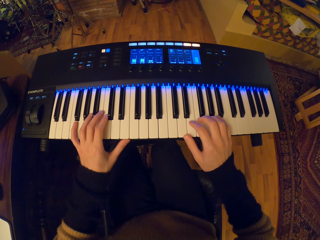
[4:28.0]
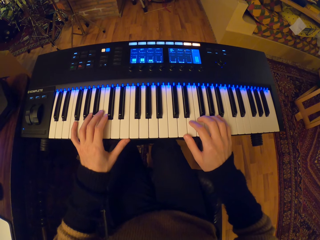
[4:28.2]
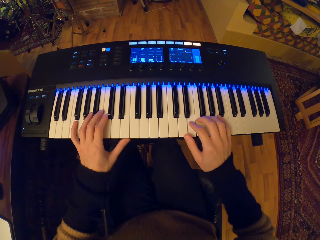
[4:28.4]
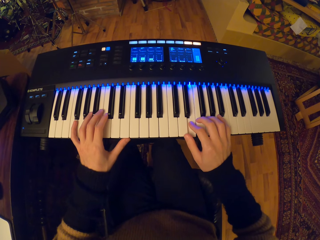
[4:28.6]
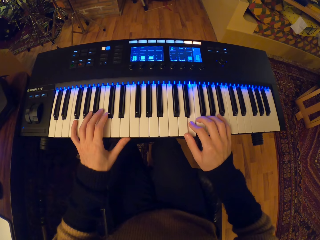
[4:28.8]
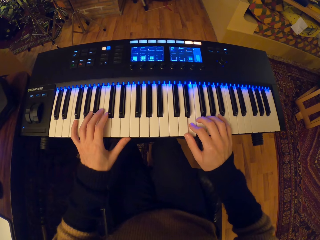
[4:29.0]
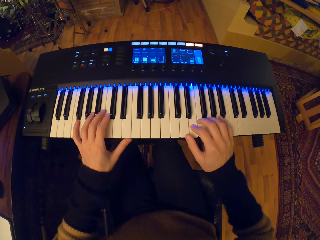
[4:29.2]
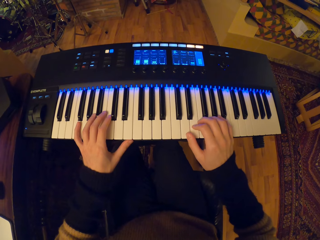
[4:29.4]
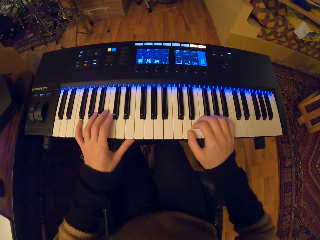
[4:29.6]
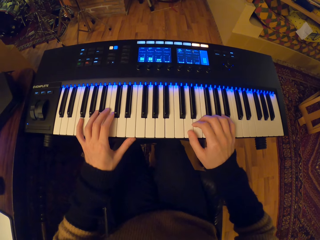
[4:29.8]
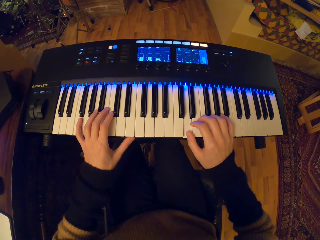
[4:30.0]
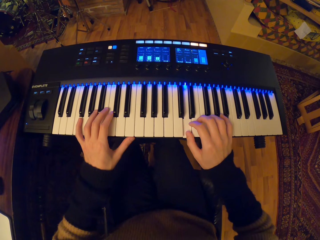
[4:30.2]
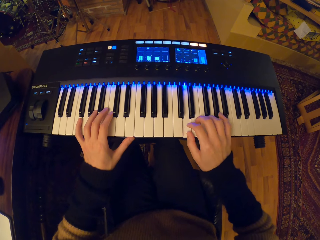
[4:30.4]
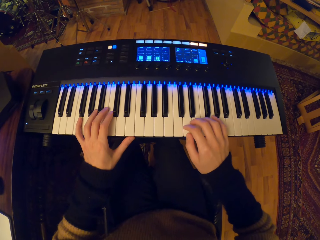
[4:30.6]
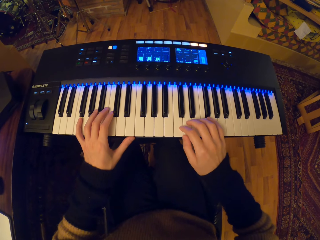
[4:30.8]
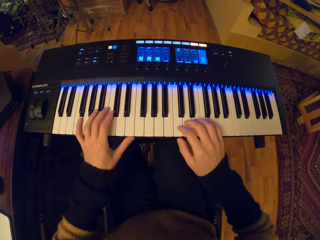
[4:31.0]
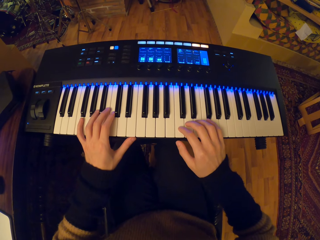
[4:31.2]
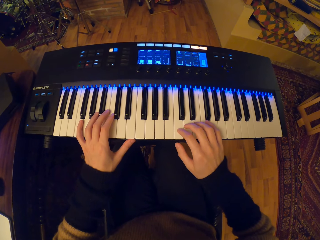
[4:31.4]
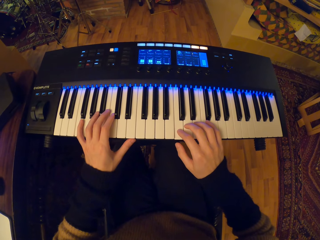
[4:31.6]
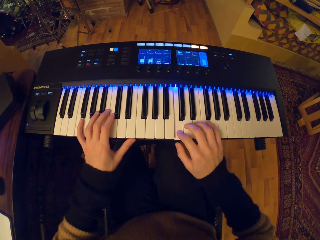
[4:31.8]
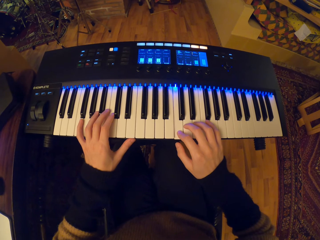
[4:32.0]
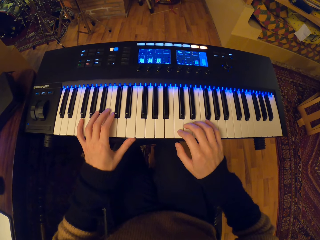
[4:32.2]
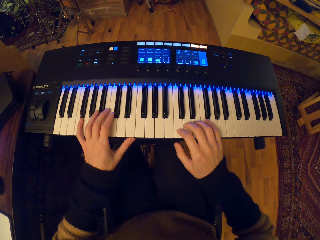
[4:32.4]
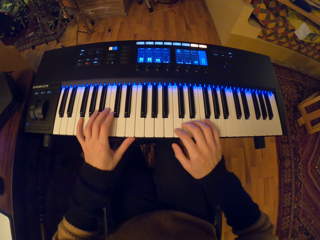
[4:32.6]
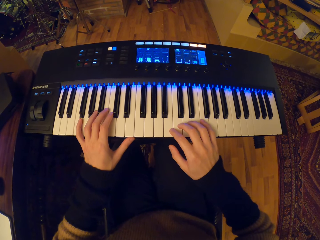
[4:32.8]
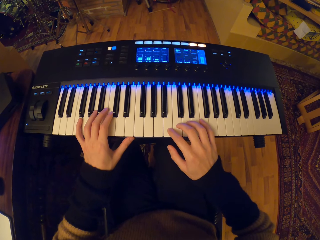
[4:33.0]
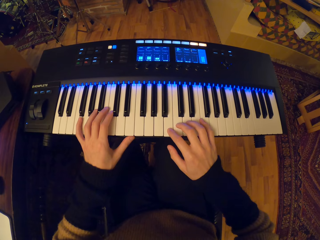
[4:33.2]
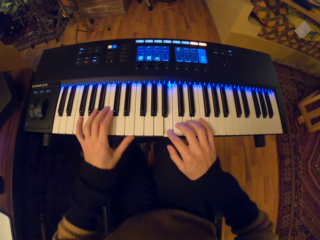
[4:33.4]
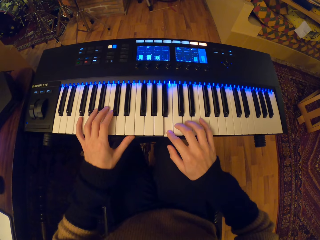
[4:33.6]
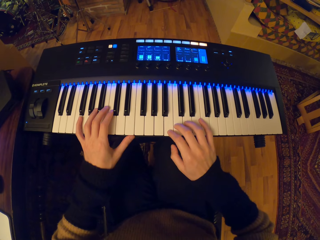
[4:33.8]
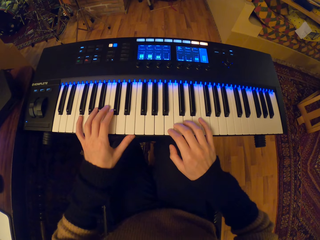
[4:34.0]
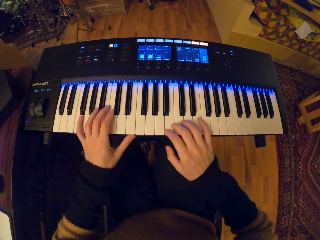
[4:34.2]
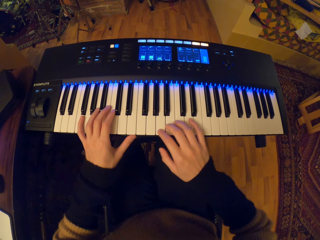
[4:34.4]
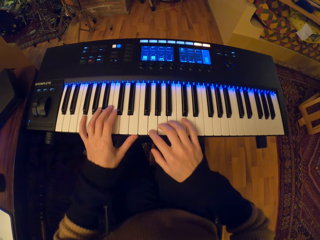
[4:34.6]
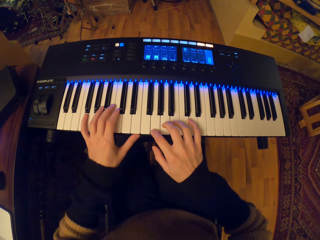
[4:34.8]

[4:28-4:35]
The camera wearer plays the piano with the right hand.

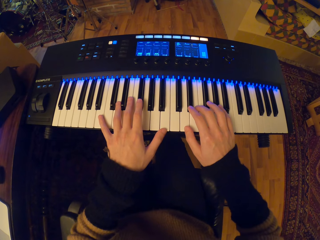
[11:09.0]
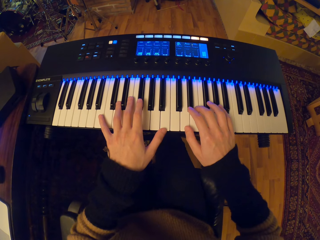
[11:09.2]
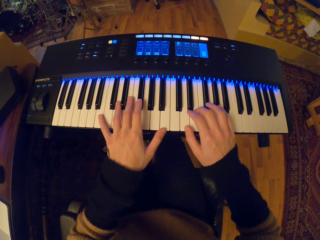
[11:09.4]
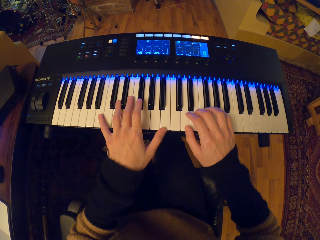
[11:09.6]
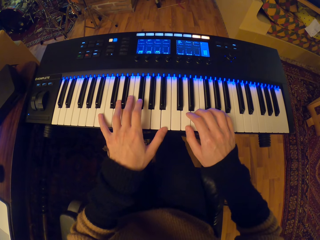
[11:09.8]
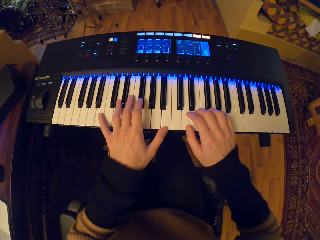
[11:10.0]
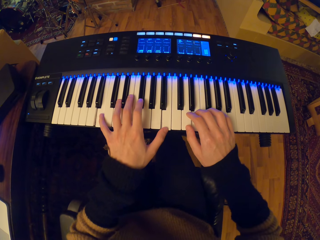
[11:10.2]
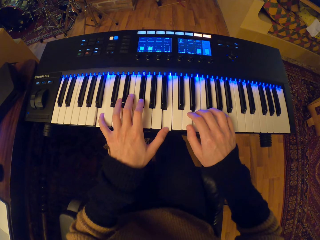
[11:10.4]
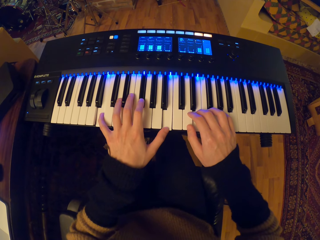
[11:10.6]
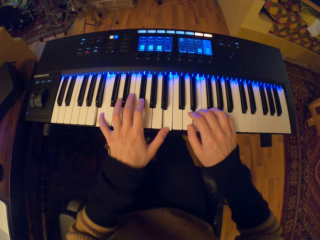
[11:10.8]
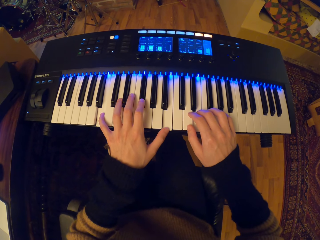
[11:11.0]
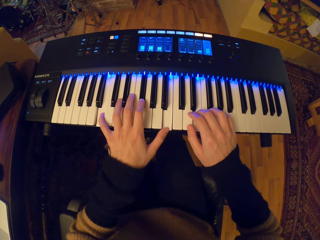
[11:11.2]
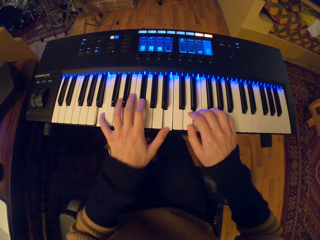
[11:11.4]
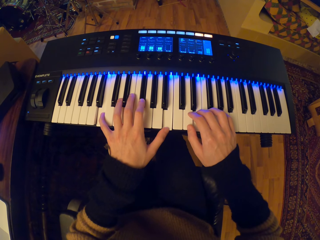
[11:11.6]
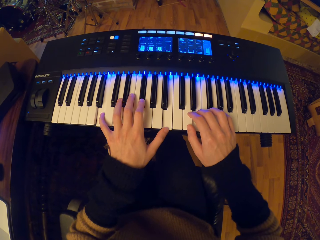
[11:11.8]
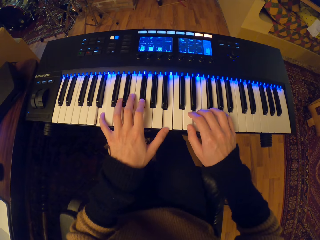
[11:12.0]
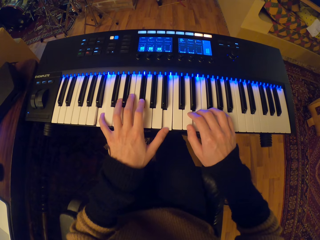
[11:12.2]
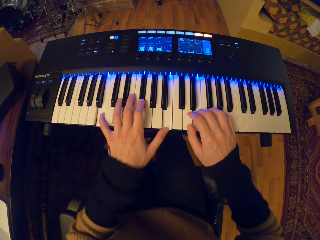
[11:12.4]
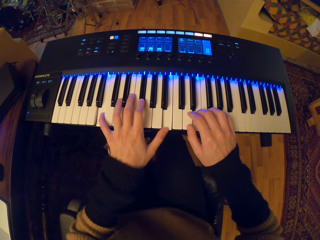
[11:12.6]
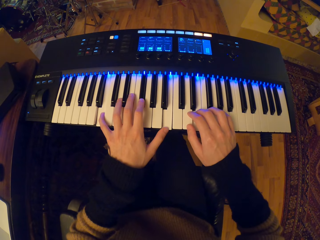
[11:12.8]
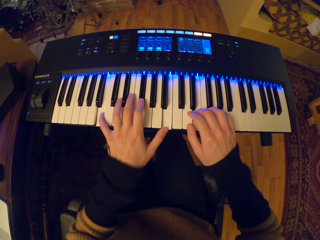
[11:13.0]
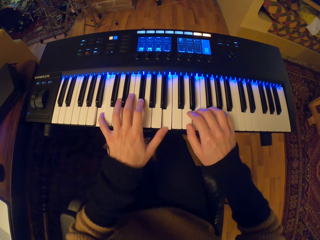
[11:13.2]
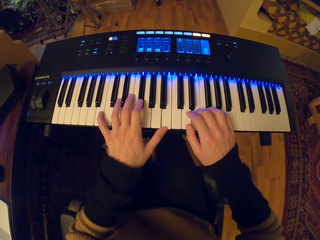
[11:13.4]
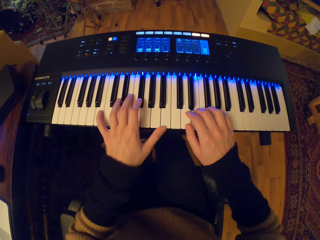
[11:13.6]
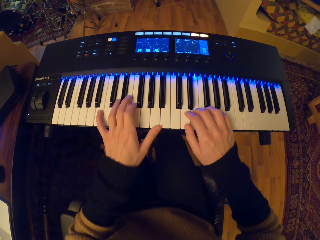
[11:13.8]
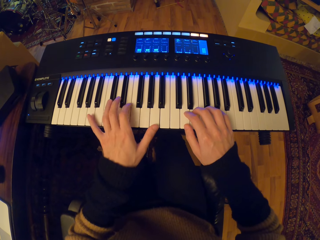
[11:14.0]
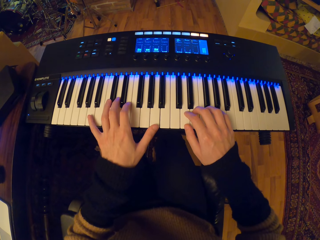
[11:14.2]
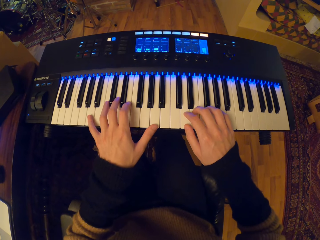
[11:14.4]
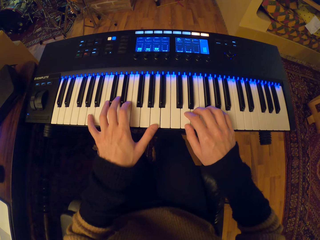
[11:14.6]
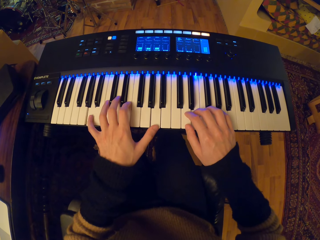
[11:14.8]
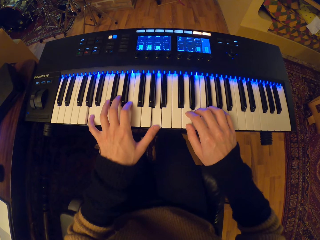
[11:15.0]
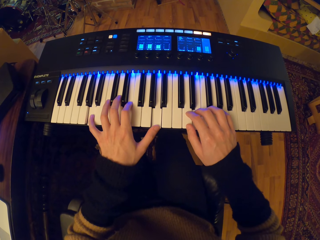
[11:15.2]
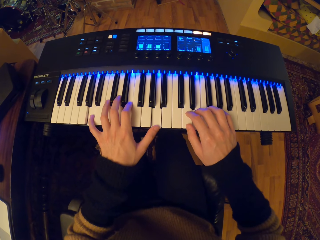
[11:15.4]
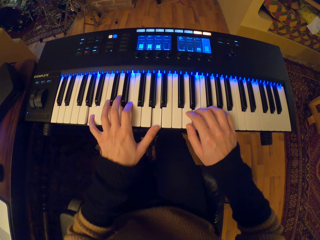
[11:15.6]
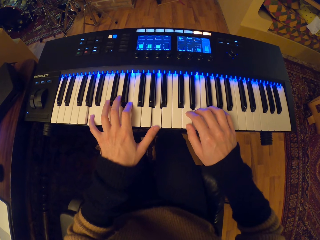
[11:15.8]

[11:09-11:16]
The camera wearer plays the piano with both hands.
